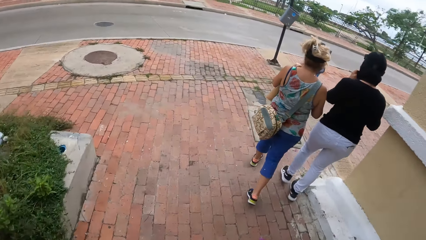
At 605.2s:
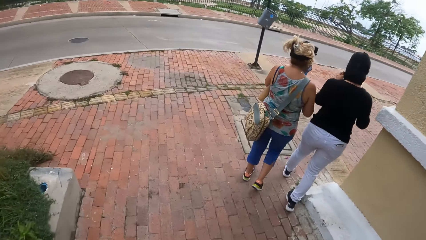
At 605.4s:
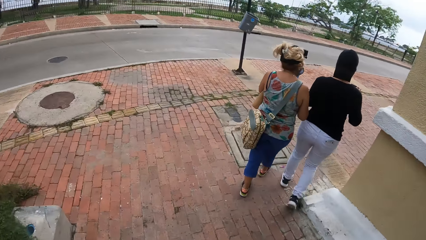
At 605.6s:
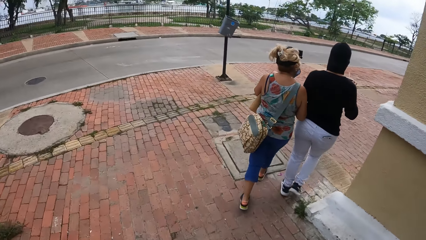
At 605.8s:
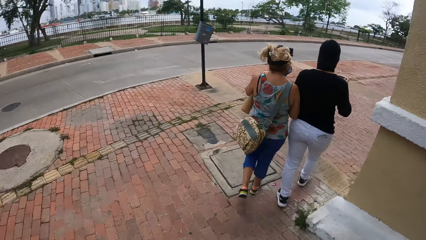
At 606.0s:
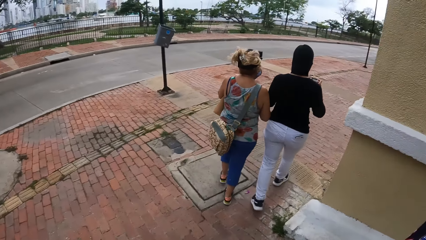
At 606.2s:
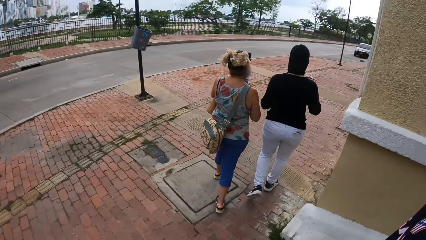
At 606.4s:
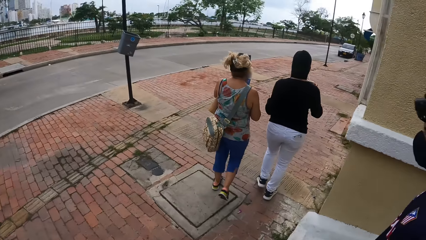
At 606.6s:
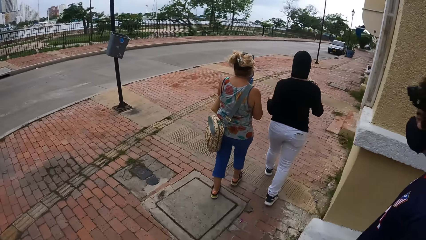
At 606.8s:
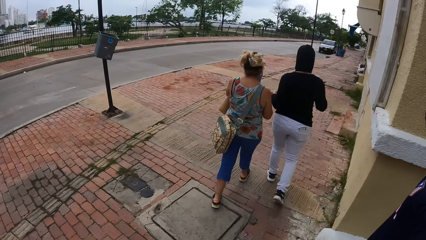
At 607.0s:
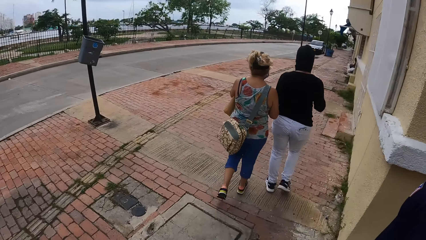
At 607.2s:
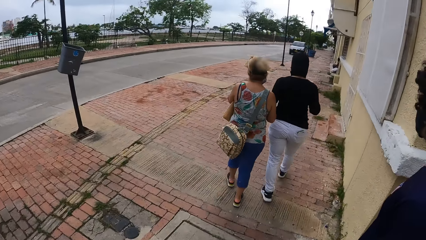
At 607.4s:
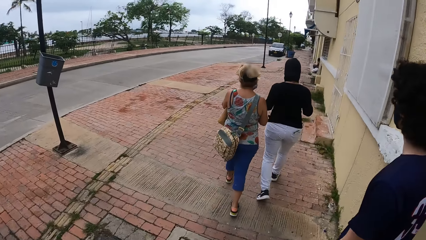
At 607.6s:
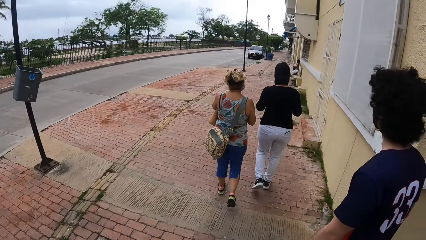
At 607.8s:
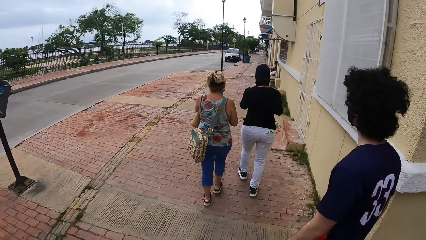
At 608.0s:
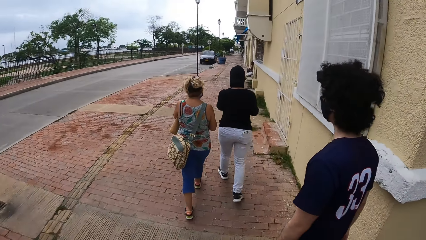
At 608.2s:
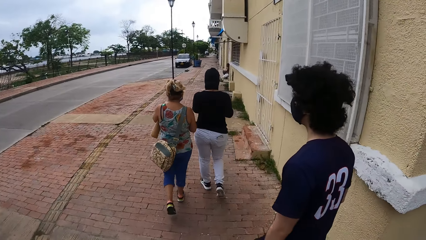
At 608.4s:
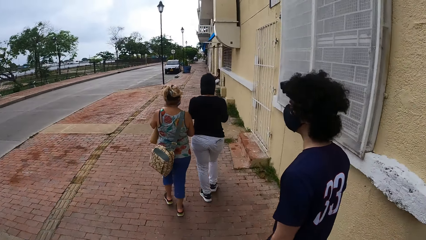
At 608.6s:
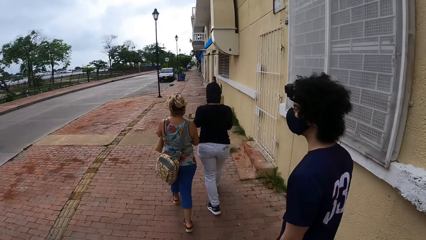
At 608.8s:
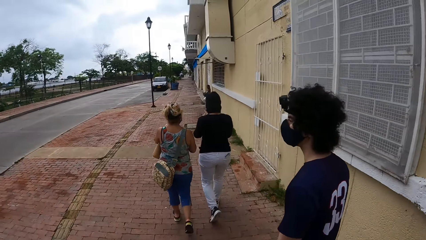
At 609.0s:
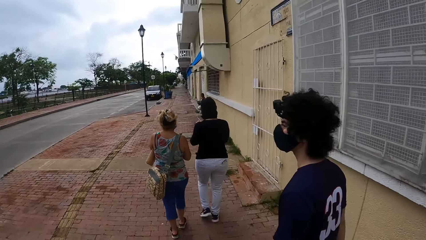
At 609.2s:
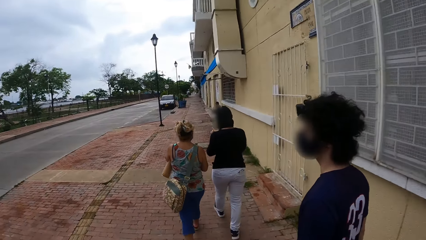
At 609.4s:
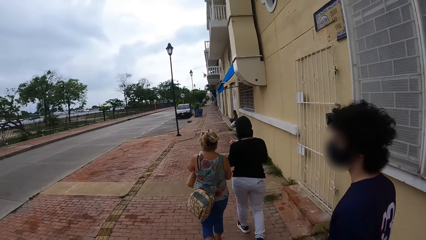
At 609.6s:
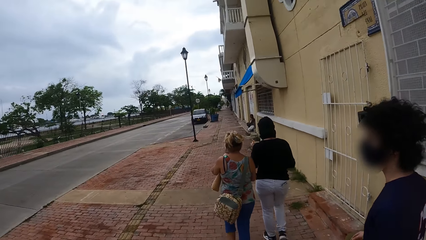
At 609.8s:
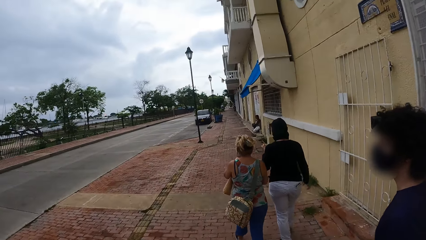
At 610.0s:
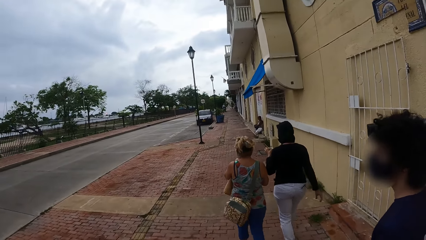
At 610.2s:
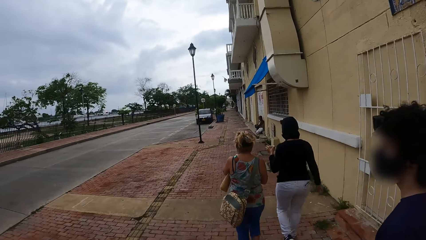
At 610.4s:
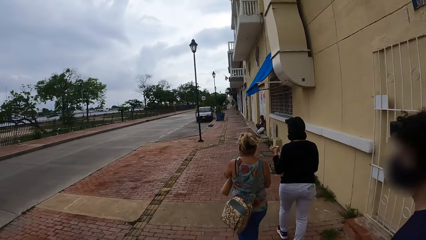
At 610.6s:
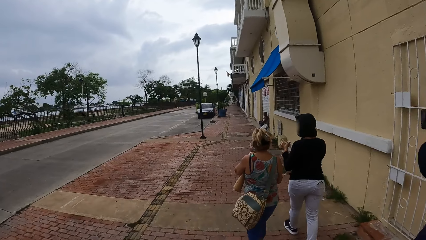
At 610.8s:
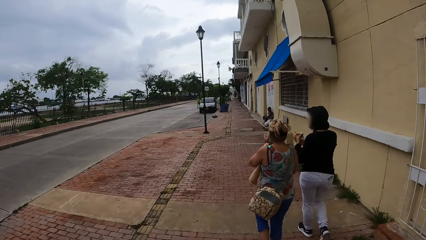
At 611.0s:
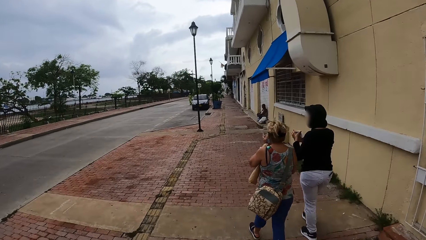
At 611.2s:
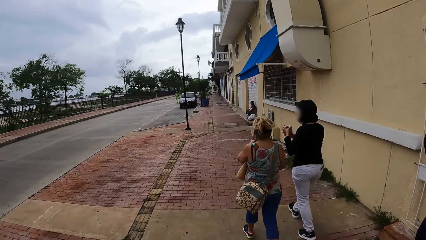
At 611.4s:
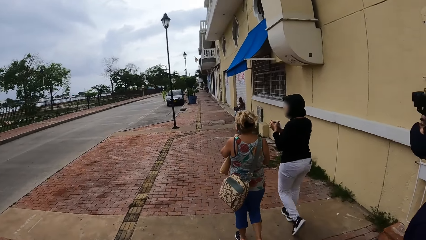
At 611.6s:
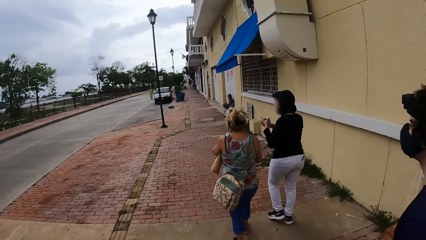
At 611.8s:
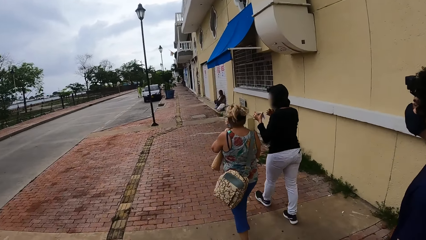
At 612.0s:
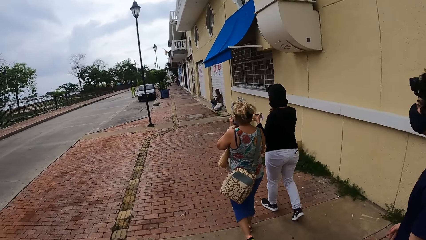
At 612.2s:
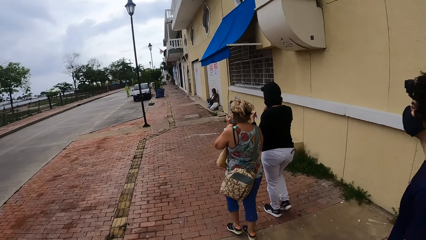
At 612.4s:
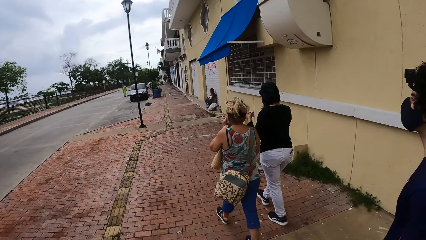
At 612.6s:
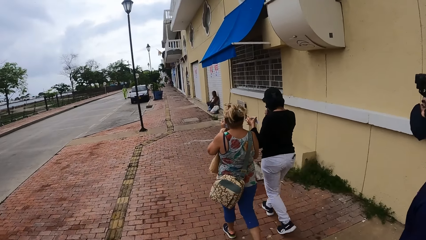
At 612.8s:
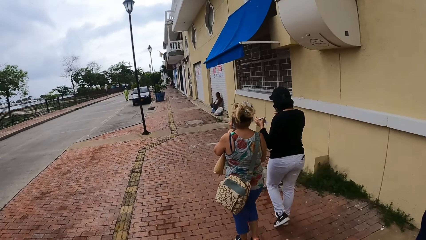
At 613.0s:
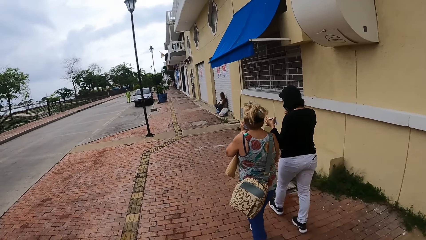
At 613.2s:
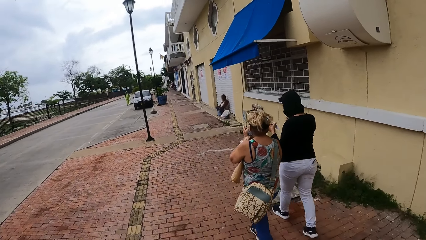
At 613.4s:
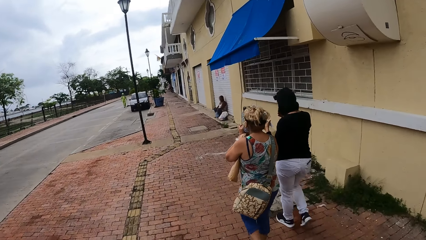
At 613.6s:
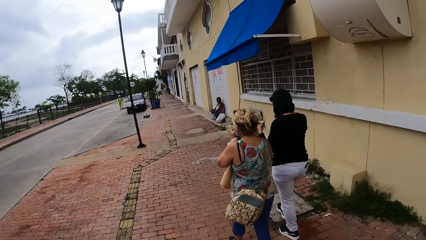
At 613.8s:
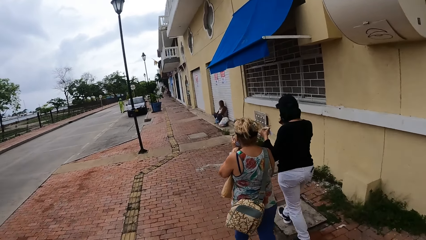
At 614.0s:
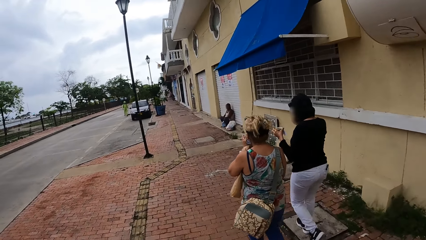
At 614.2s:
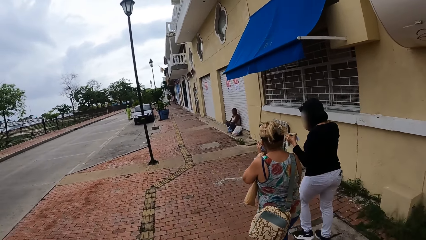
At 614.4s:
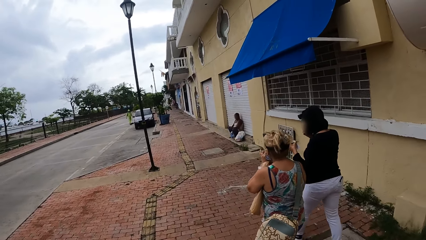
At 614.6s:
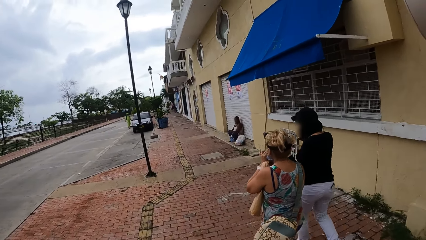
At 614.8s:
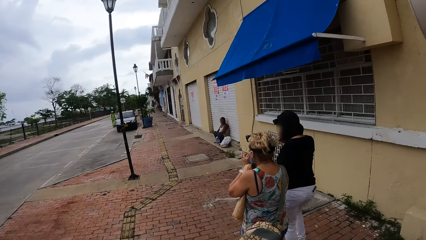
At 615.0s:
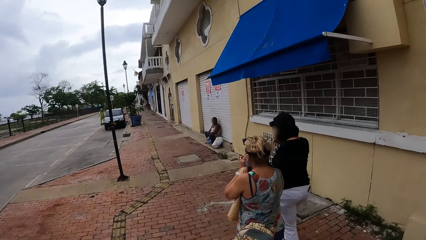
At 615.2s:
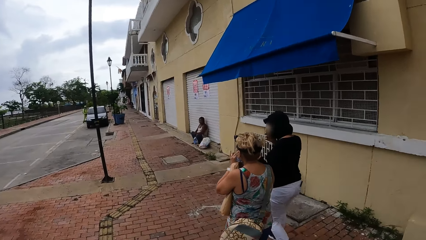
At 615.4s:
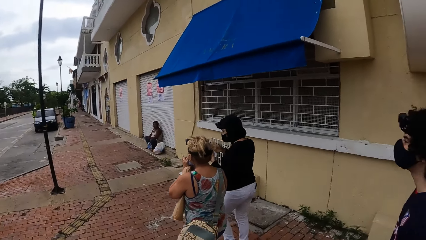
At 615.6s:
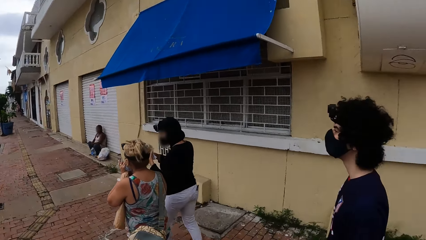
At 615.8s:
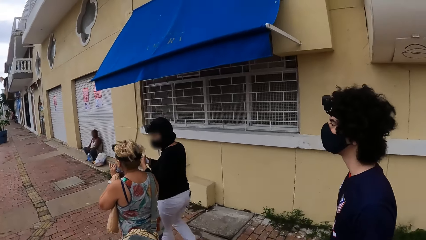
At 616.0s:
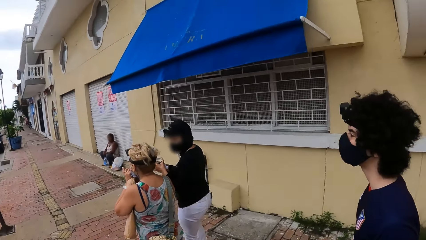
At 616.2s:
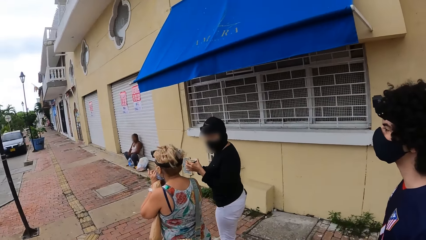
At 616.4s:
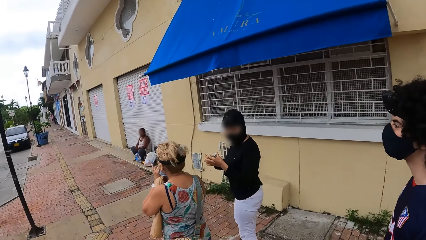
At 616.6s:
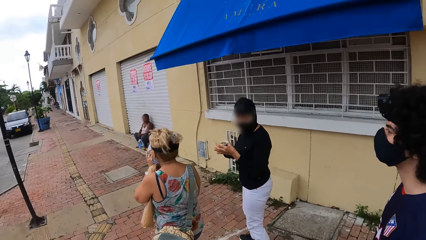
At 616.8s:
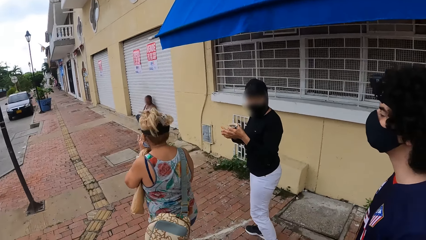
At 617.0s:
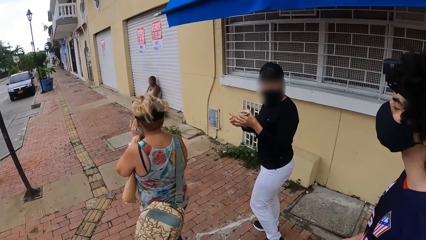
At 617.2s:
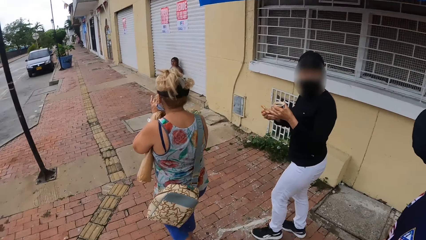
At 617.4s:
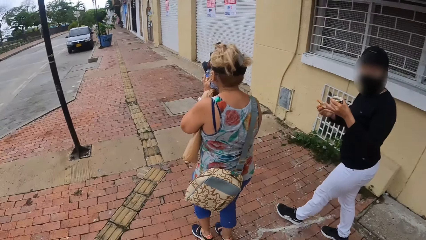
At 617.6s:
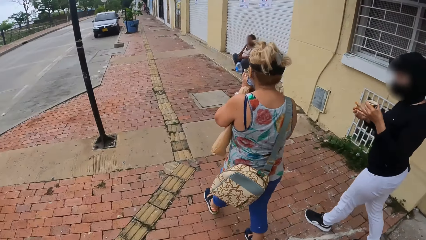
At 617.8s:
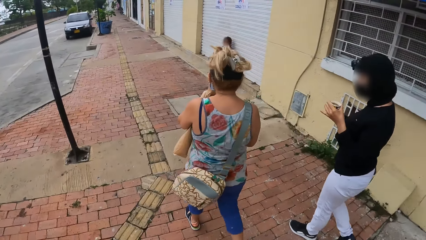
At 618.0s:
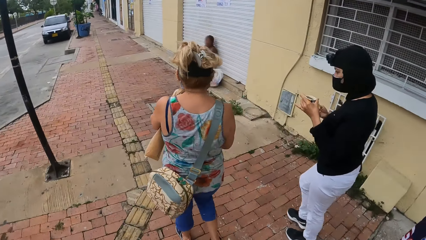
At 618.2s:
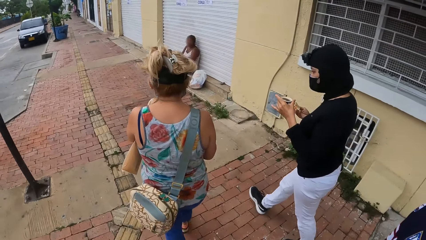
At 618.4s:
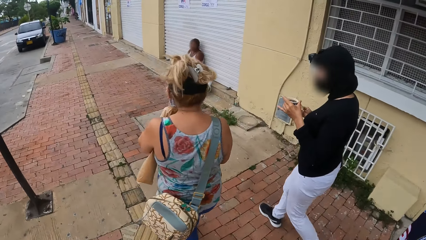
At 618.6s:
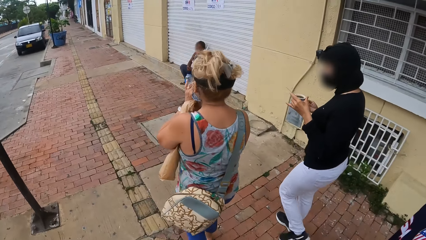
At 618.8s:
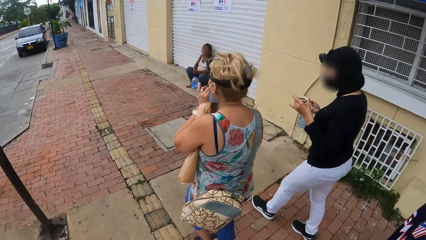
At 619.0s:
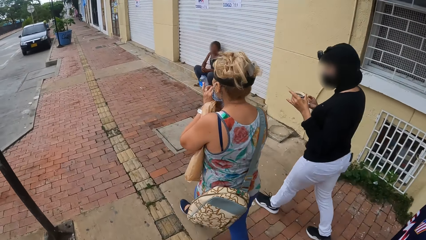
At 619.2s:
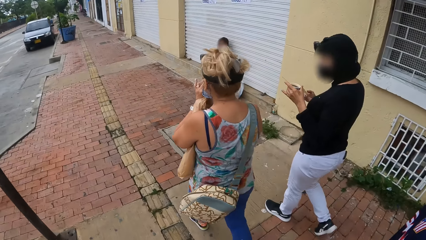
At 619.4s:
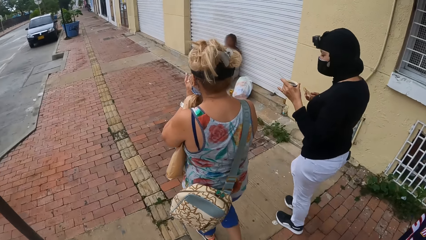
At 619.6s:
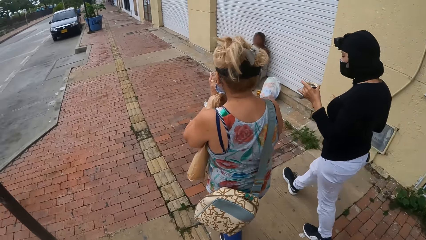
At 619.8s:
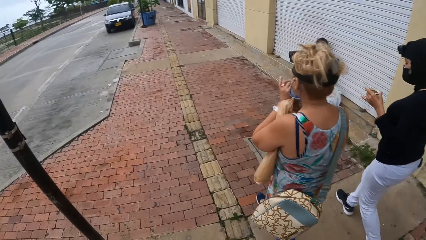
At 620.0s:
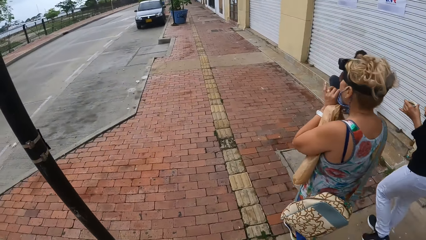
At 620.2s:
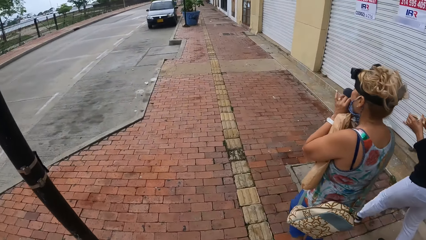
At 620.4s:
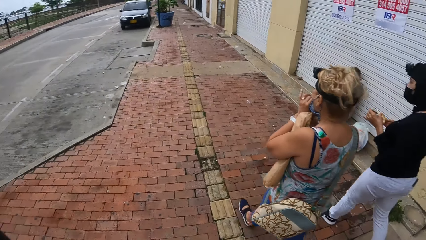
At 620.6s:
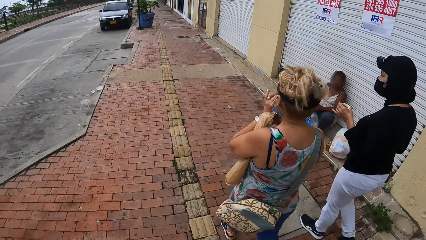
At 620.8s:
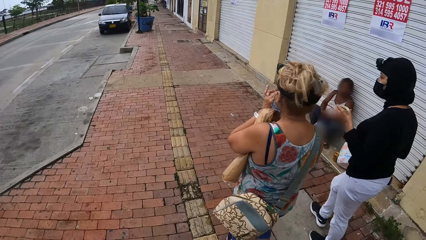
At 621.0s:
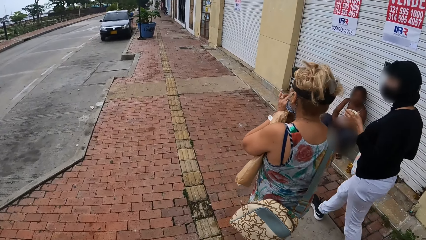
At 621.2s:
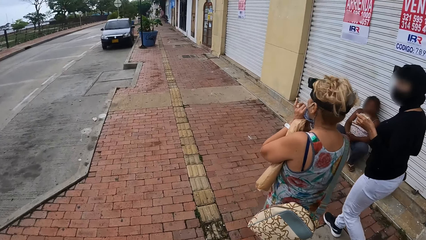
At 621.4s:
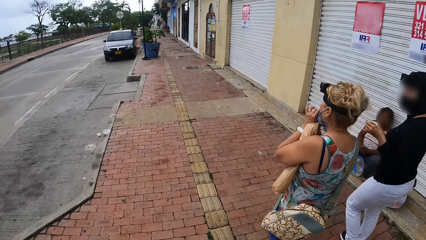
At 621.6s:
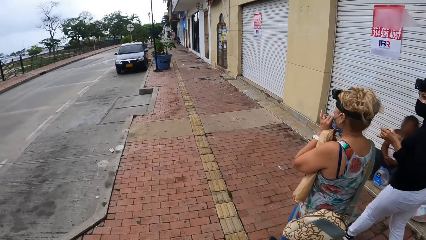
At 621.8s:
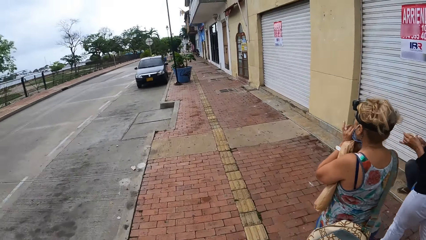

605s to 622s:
The camera wearer, two persons and a man walk down the road. The camera wearer and the two women walk along the road. The camera wearer, the two women and the man walk down the road again. The camera wearer and the two women walk along the road again. The camera wearer, the two women and the man walk down the road again. The camera wearer and the two women walk along the road again.
